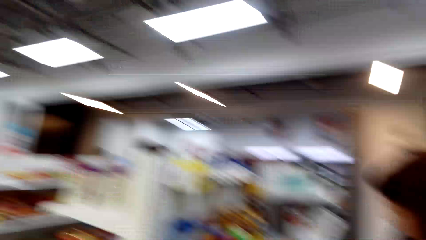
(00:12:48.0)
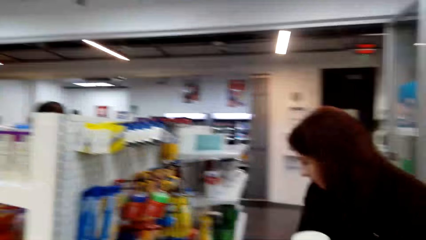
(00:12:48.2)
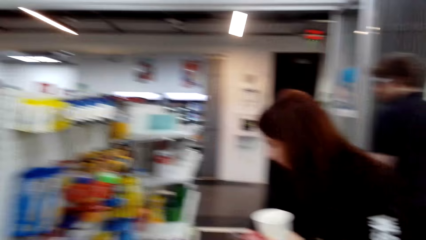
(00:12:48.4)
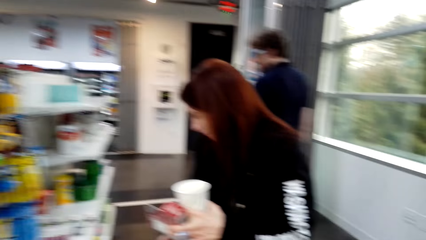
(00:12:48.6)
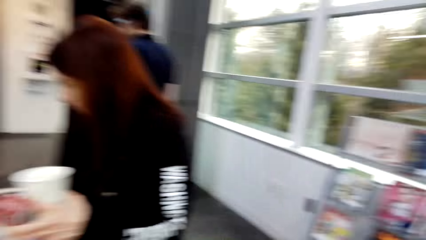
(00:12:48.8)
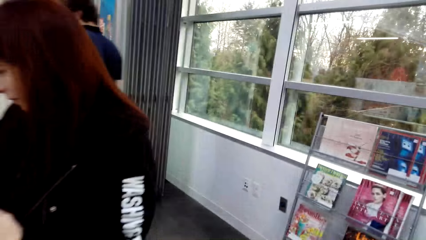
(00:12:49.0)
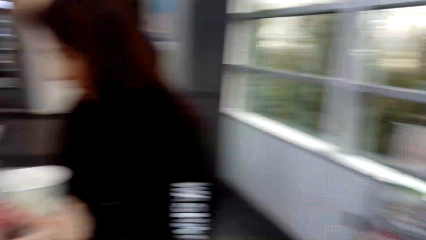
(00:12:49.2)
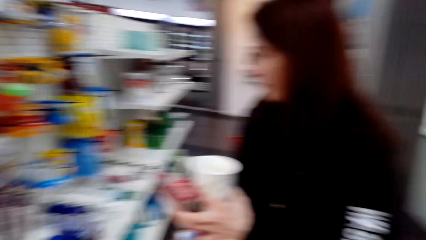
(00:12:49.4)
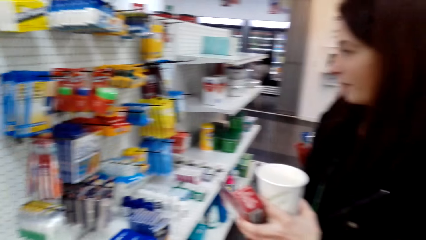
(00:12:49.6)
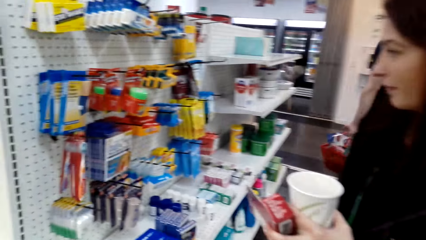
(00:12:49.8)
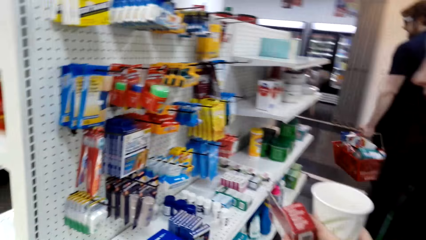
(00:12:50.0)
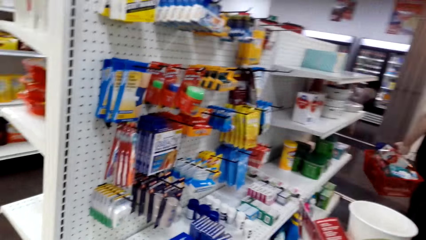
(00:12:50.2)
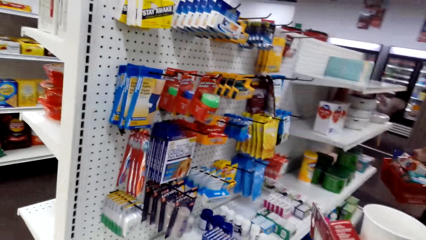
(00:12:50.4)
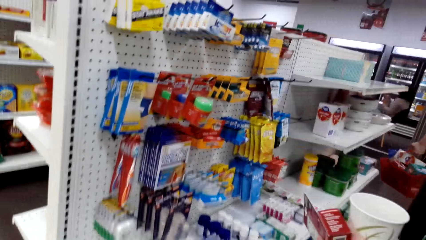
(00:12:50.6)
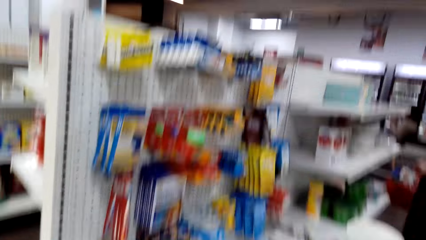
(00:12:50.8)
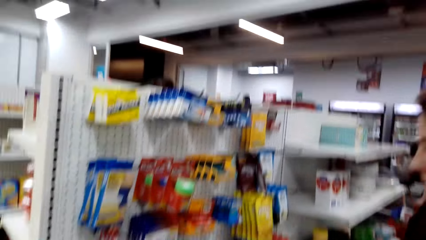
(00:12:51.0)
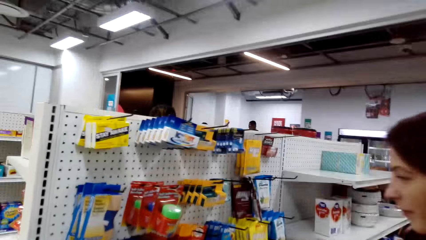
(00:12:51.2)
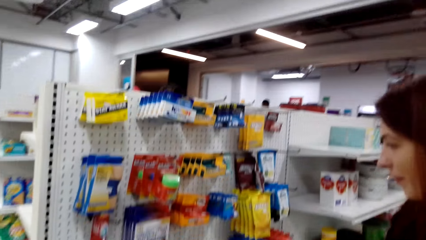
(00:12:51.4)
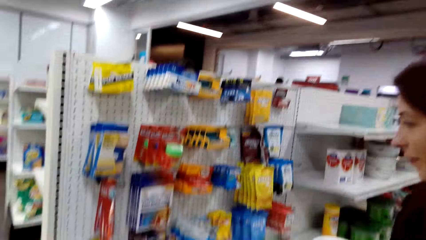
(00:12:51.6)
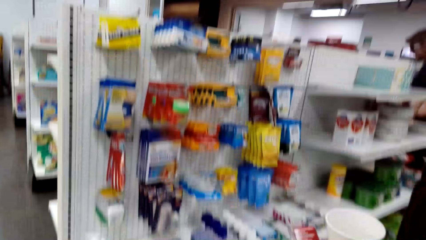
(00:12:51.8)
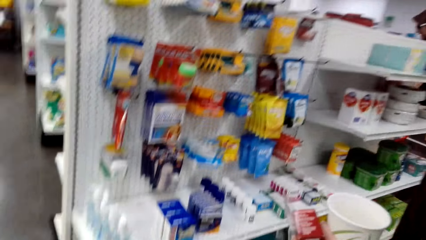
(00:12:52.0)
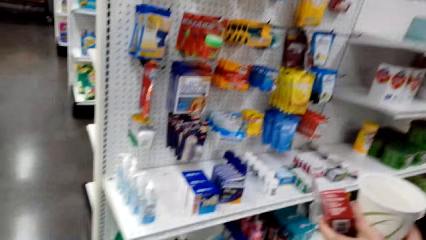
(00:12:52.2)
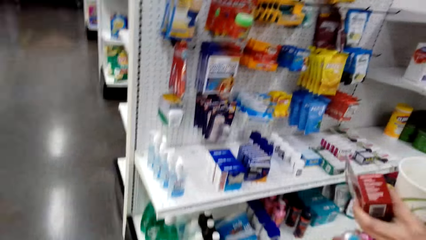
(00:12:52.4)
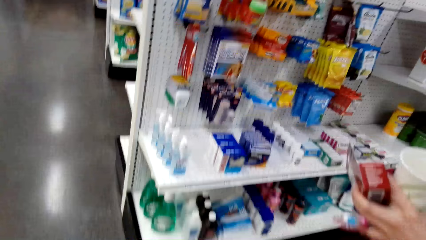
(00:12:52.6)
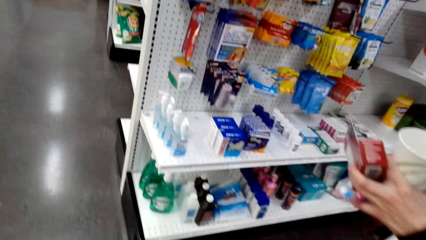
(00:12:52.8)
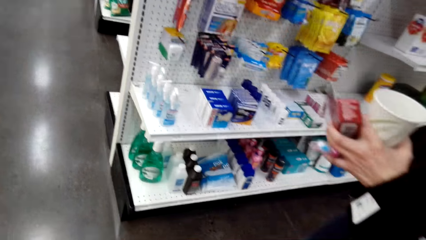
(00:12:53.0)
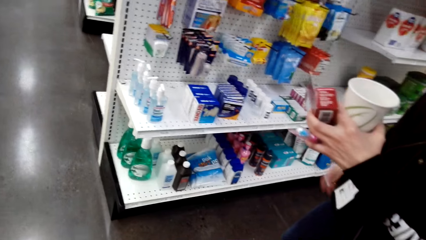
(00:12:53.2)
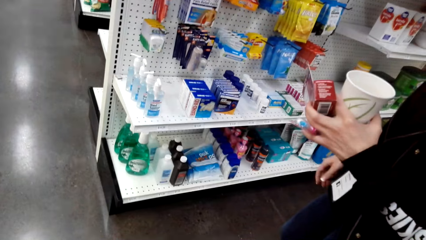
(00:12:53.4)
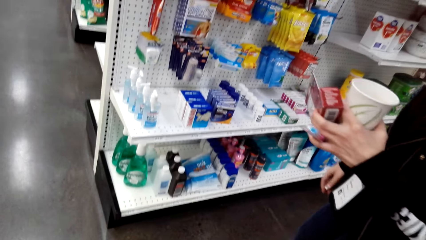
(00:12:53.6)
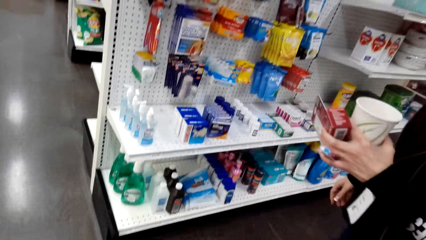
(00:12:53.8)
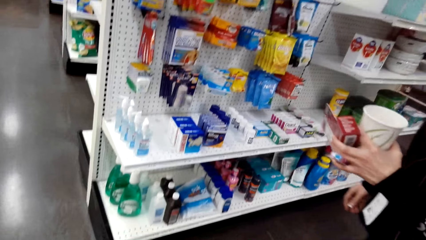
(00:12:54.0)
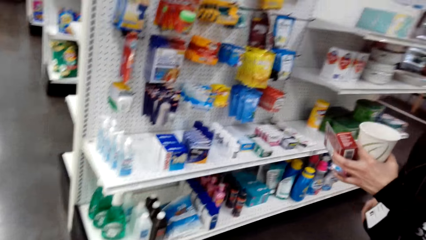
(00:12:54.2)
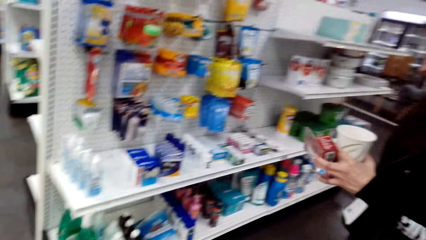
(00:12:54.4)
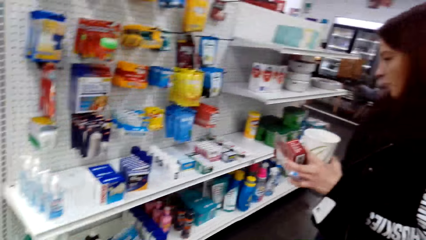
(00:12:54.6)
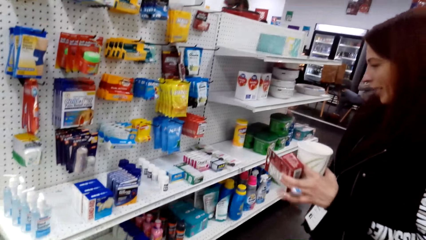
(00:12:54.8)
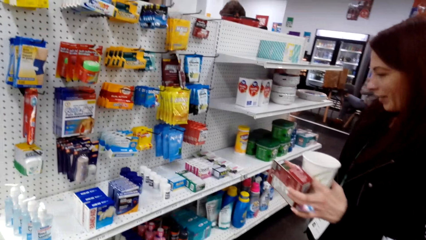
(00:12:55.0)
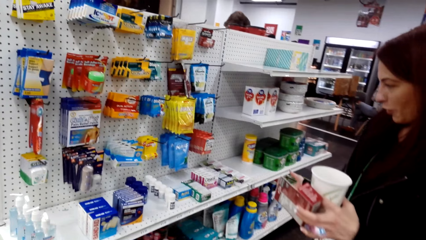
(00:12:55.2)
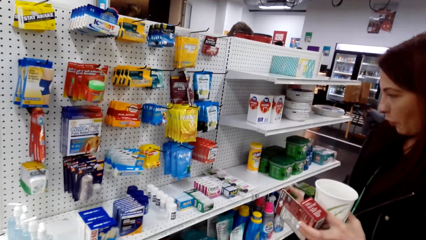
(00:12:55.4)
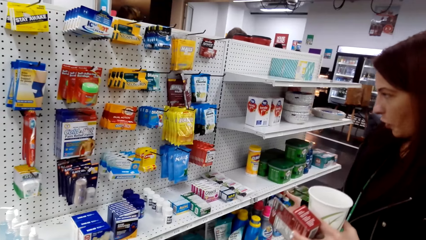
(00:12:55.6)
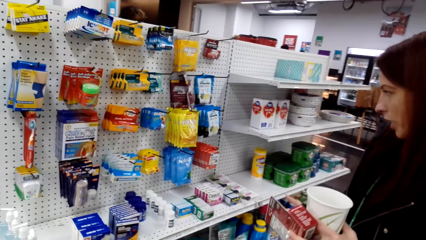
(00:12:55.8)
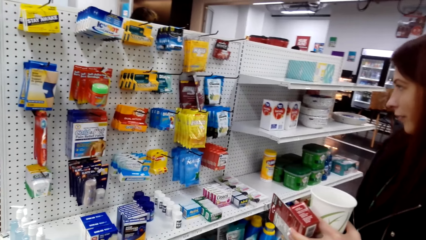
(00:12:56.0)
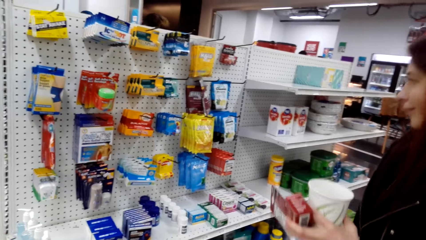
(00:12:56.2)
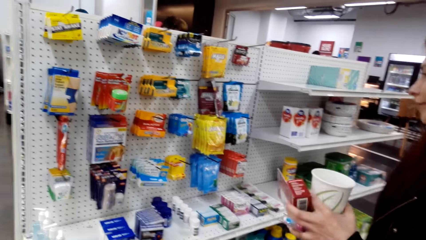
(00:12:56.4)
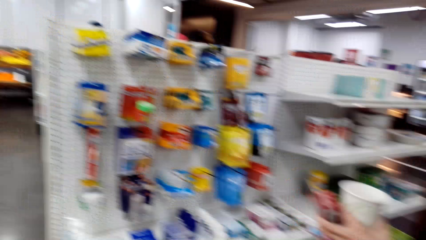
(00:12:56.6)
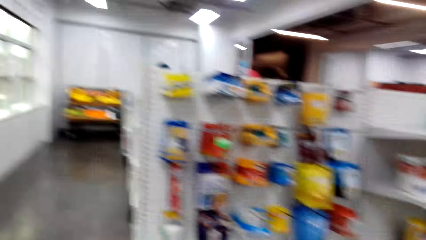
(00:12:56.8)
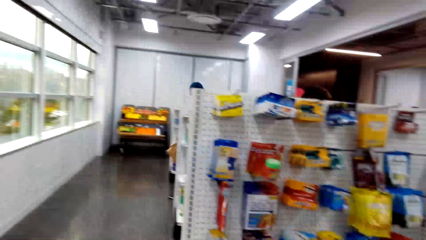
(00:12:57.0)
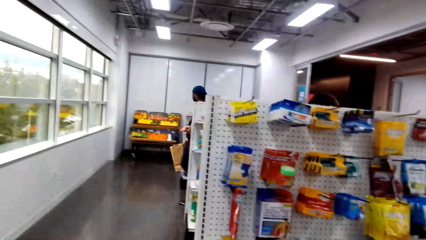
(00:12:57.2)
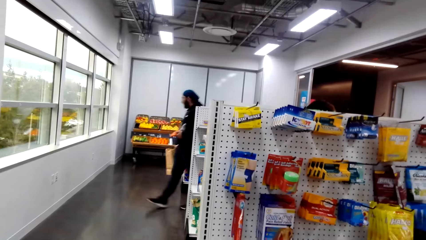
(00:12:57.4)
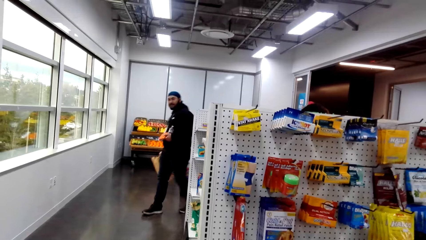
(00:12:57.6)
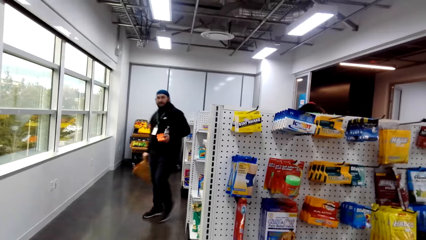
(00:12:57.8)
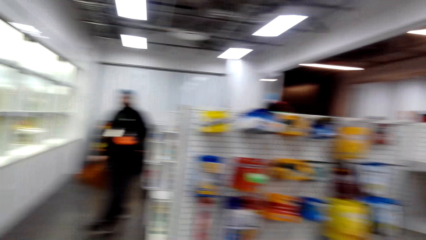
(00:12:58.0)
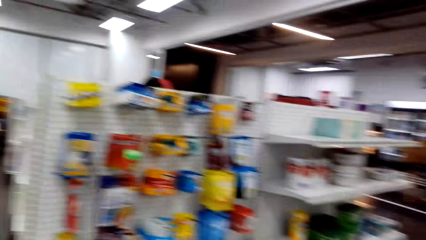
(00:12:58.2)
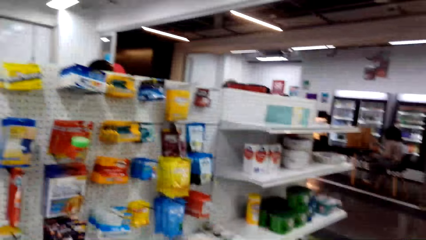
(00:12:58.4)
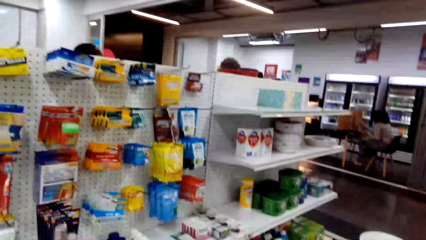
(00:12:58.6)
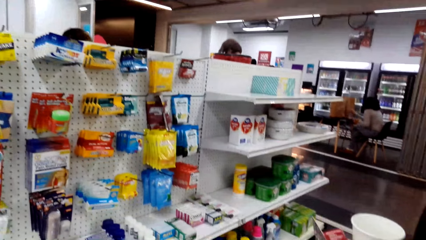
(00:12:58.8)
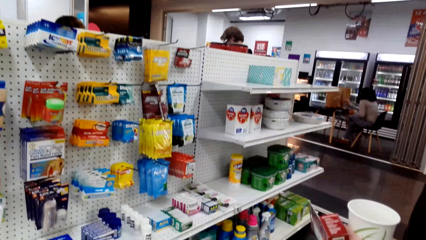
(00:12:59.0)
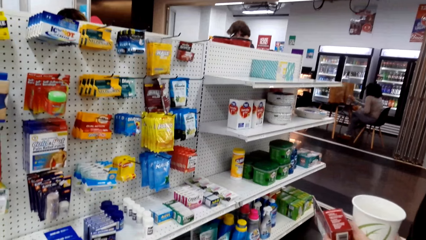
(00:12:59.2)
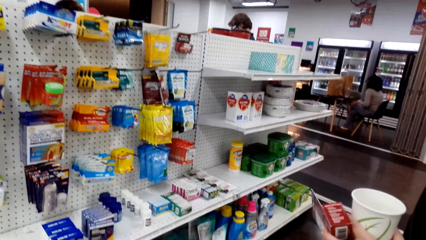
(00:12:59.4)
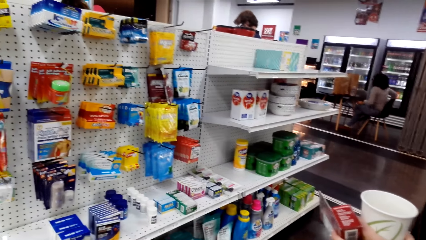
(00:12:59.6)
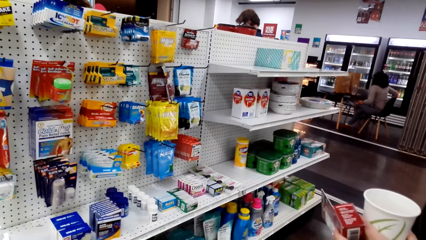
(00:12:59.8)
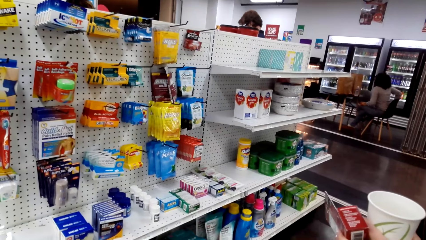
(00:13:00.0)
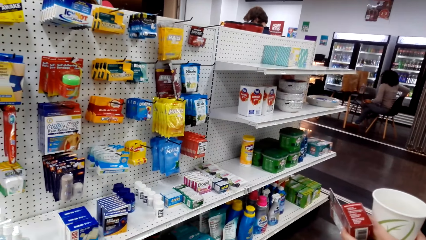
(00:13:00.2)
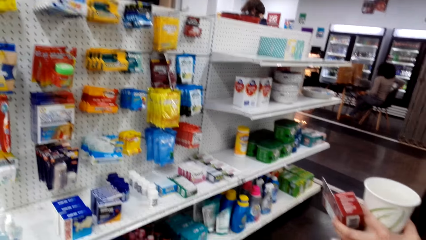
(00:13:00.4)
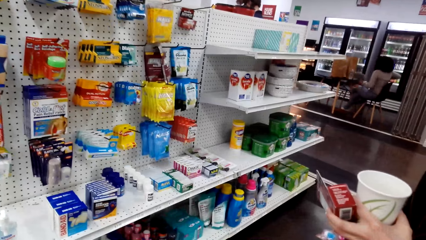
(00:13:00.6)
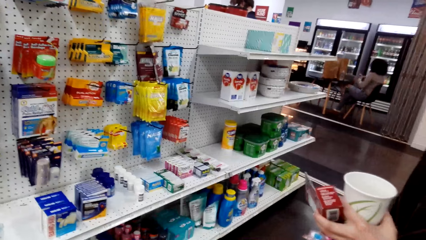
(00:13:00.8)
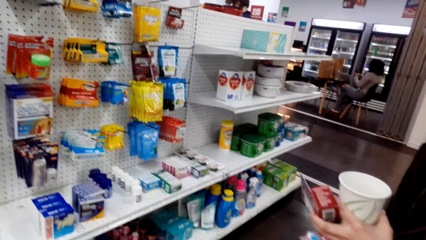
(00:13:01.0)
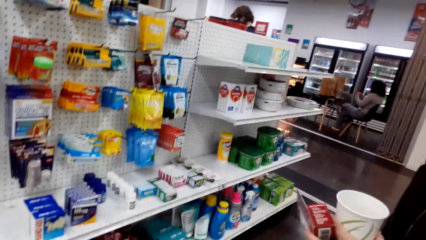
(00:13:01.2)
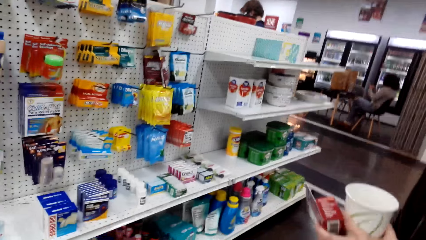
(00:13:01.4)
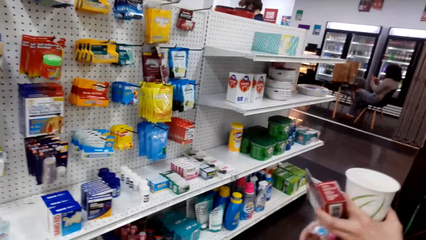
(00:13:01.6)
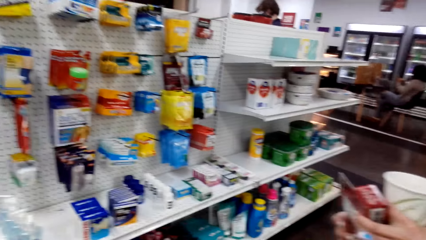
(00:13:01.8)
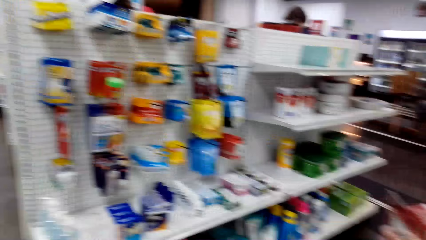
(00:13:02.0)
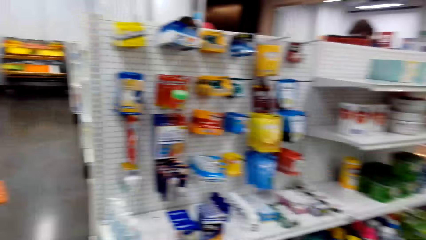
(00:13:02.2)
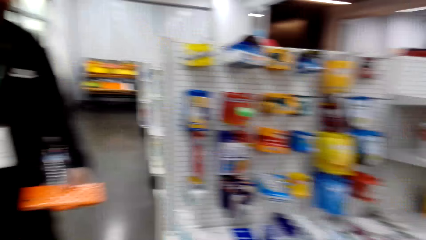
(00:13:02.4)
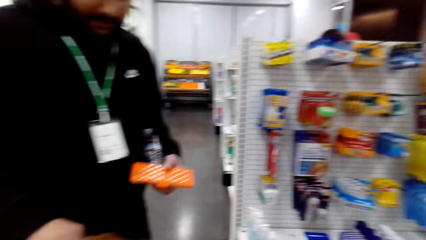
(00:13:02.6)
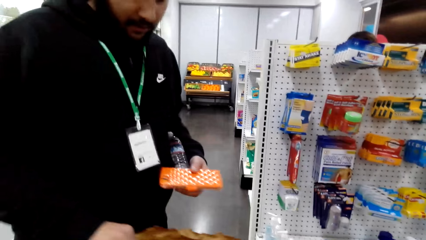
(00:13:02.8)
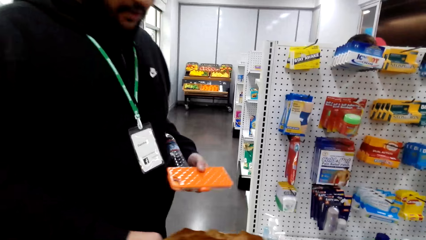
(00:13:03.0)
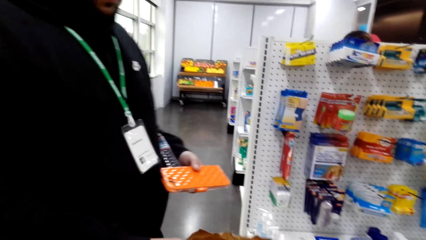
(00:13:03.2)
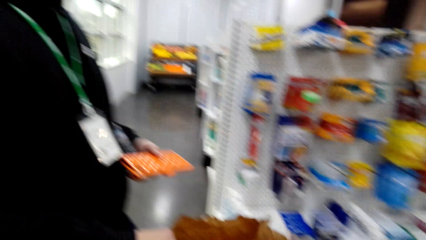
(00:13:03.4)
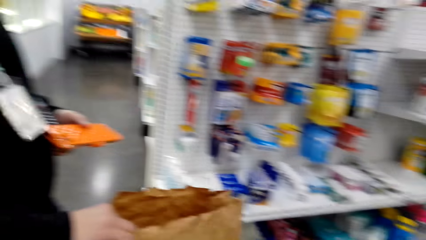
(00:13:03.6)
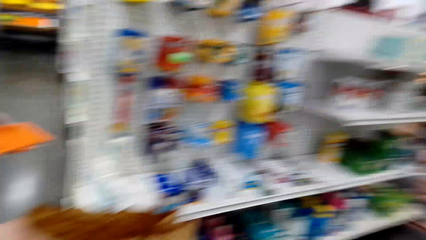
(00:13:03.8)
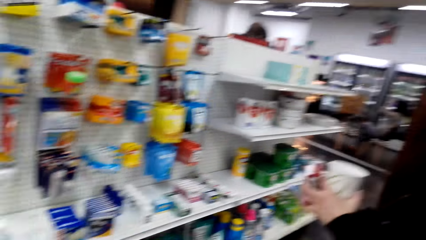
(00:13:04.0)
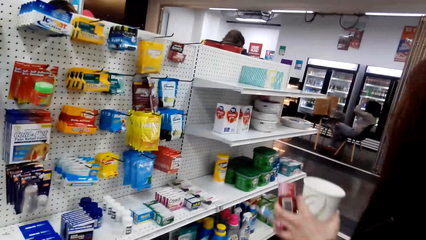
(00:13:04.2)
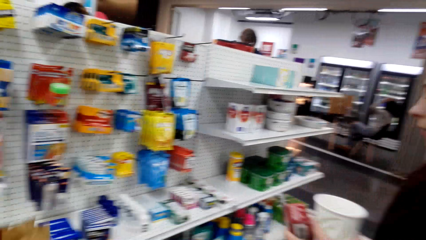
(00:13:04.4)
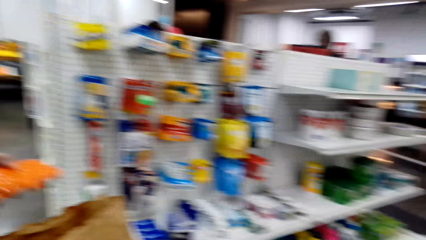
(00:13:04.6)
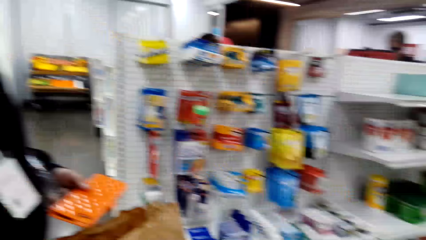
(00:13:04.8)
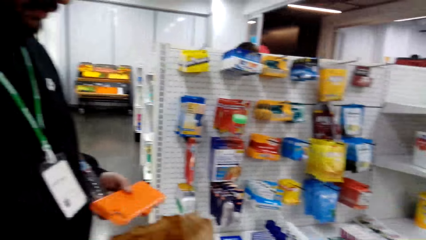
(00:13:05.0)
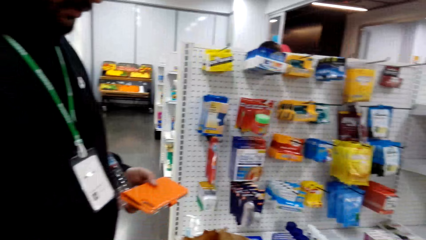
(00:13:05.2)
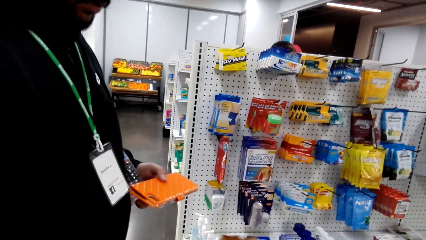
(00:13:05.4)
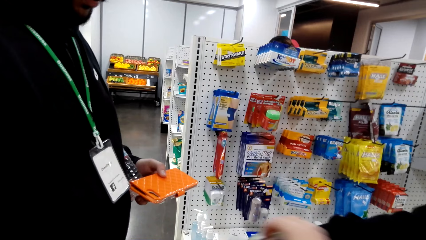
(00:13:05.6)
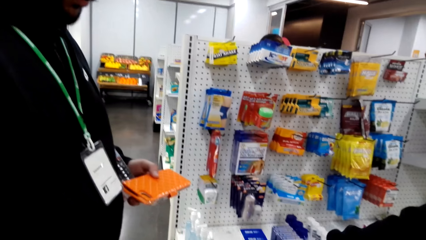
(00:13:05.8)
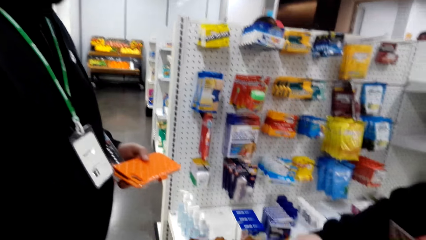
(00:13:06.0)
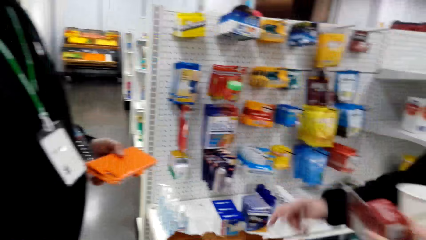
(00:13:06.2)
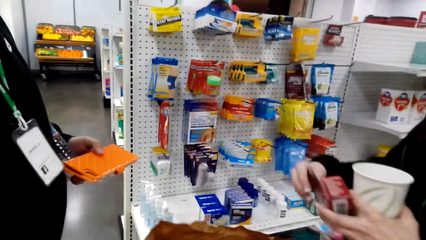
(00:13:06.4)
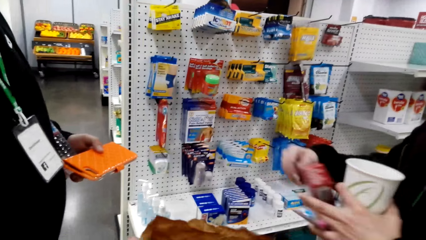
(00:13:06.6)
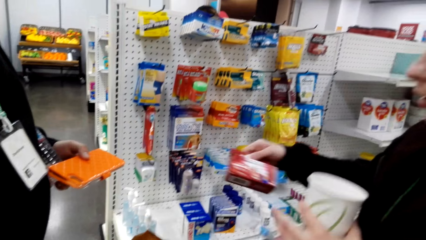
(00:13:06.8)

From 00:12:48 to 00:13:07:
A man walks towards a woman. The camera wearer looks at the items. The man talks to the woman. A woman looks around.
